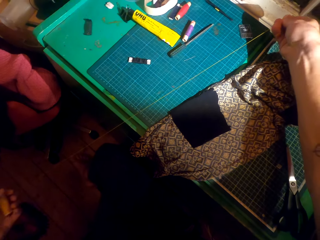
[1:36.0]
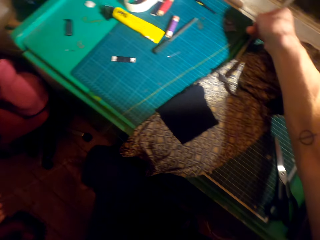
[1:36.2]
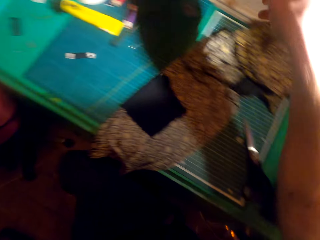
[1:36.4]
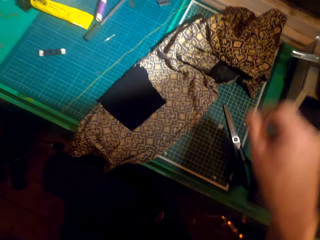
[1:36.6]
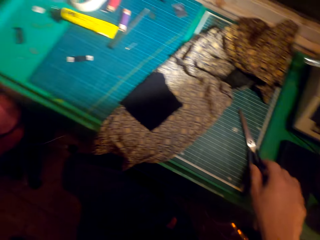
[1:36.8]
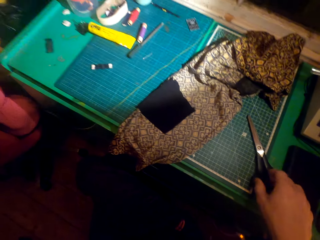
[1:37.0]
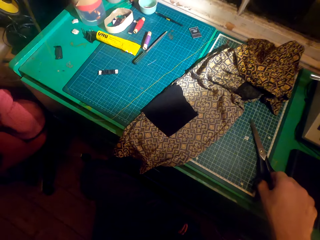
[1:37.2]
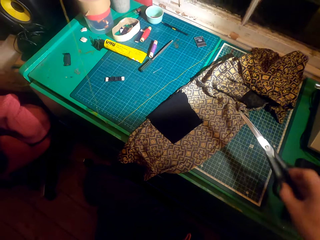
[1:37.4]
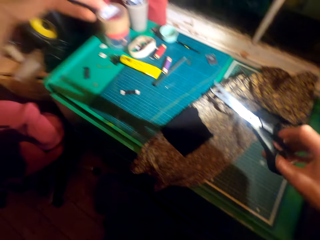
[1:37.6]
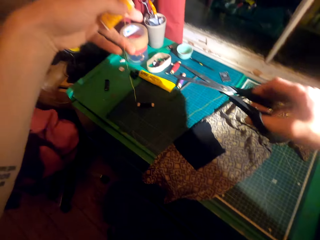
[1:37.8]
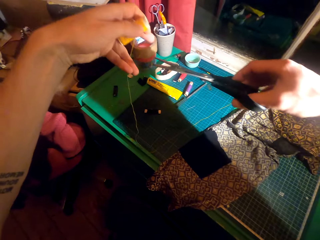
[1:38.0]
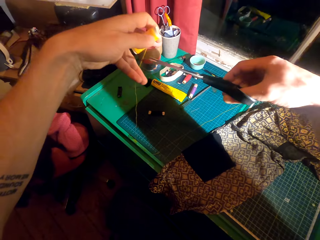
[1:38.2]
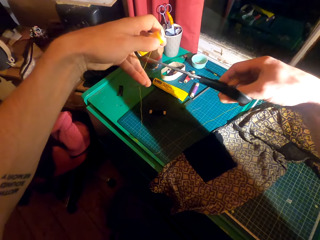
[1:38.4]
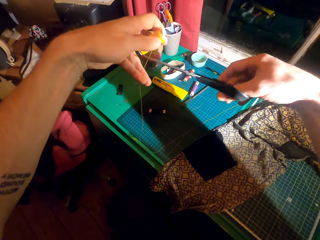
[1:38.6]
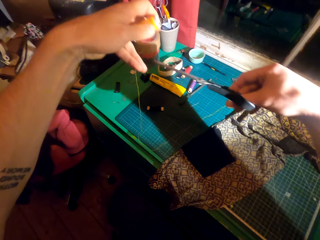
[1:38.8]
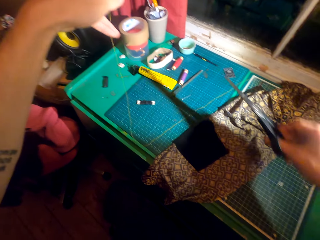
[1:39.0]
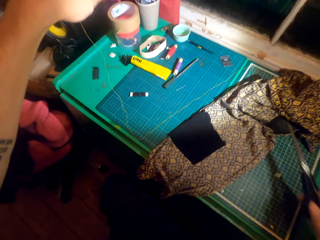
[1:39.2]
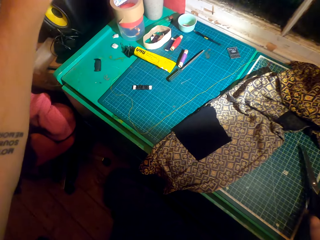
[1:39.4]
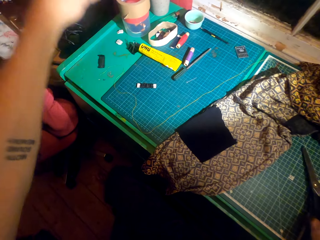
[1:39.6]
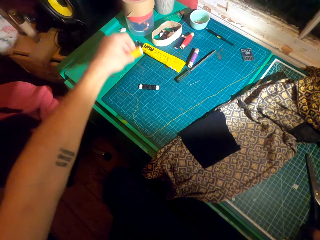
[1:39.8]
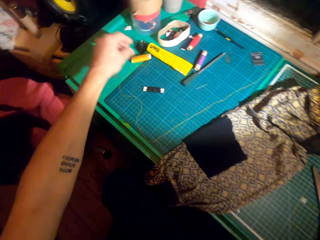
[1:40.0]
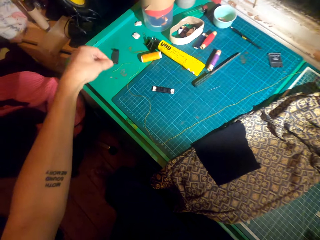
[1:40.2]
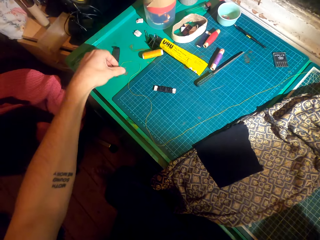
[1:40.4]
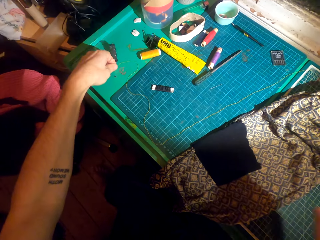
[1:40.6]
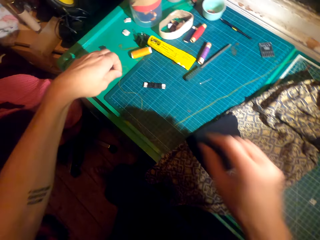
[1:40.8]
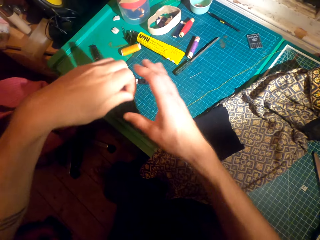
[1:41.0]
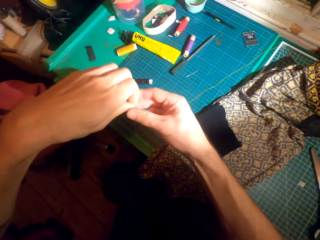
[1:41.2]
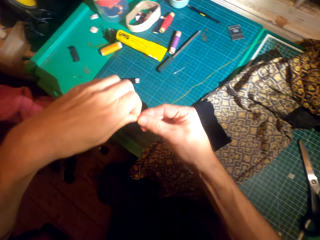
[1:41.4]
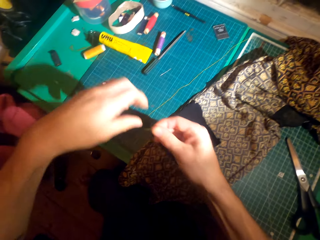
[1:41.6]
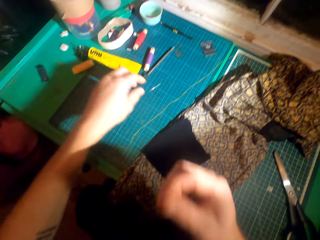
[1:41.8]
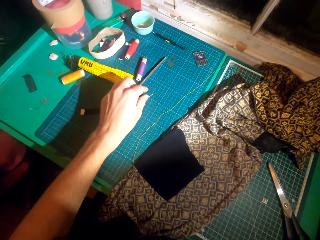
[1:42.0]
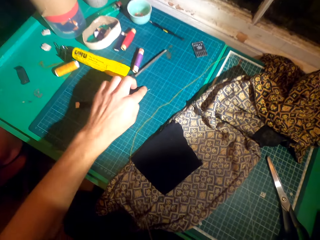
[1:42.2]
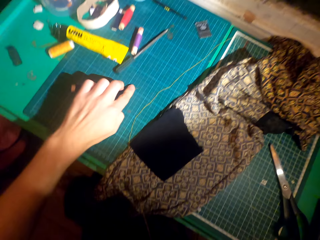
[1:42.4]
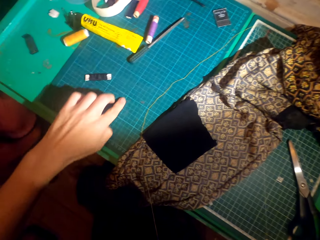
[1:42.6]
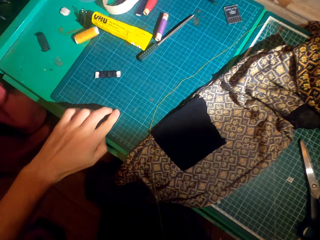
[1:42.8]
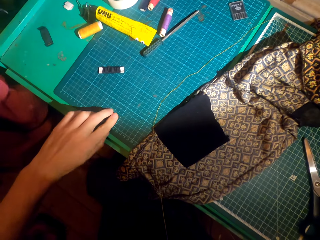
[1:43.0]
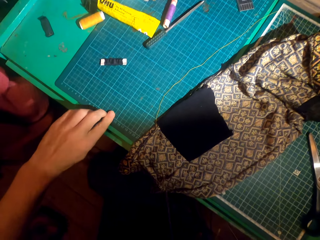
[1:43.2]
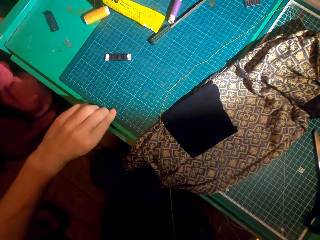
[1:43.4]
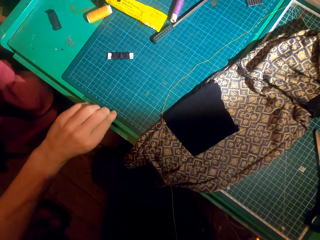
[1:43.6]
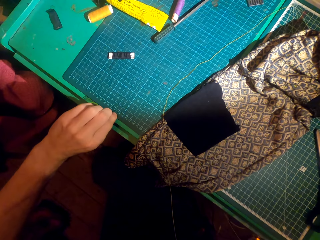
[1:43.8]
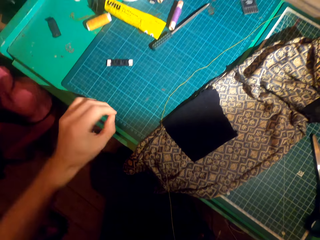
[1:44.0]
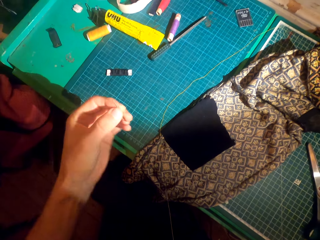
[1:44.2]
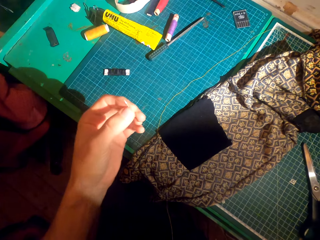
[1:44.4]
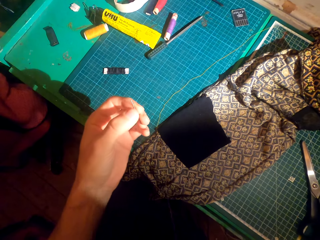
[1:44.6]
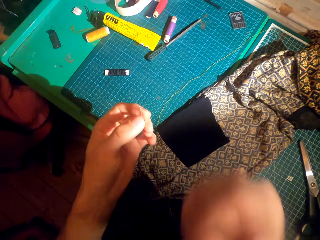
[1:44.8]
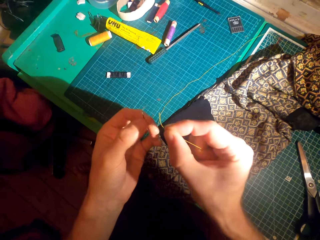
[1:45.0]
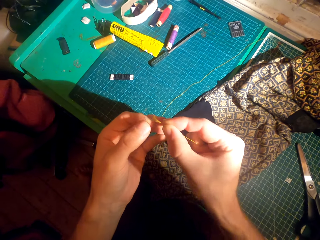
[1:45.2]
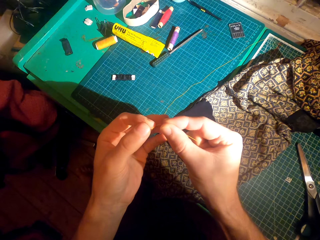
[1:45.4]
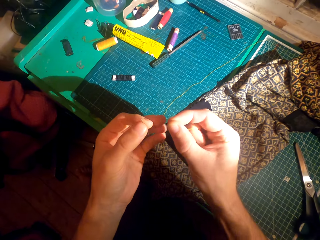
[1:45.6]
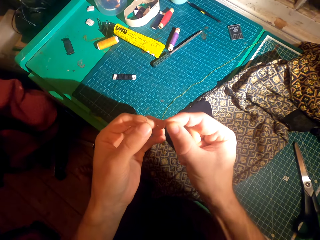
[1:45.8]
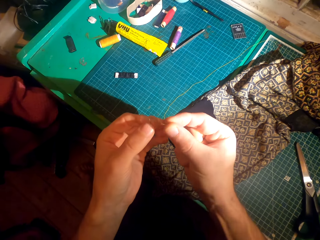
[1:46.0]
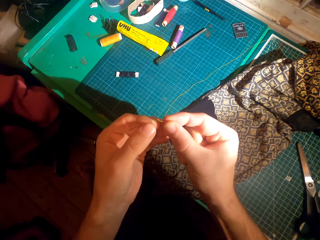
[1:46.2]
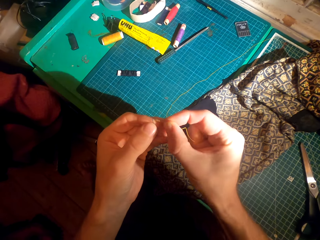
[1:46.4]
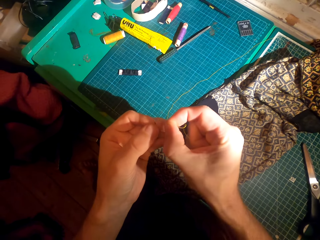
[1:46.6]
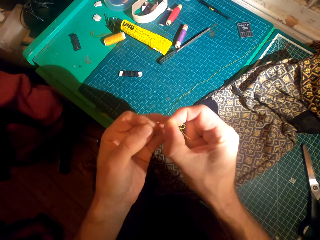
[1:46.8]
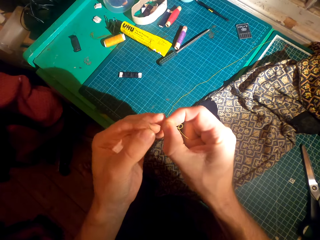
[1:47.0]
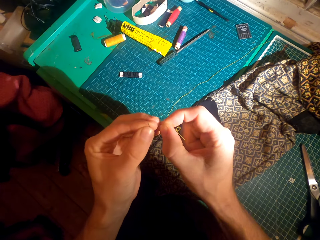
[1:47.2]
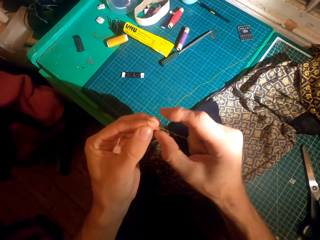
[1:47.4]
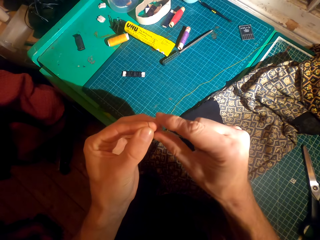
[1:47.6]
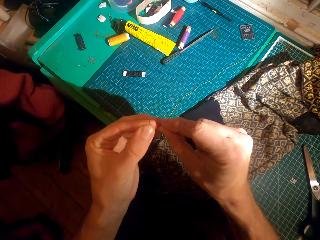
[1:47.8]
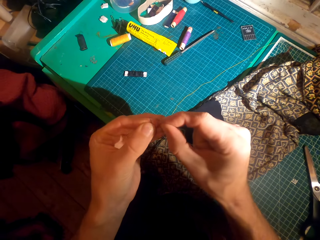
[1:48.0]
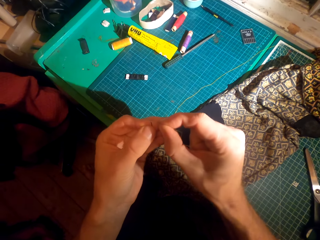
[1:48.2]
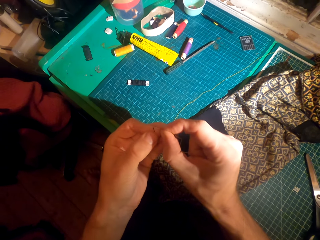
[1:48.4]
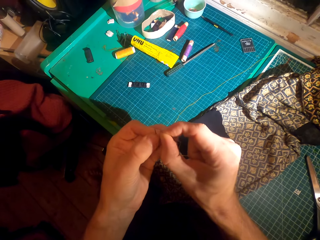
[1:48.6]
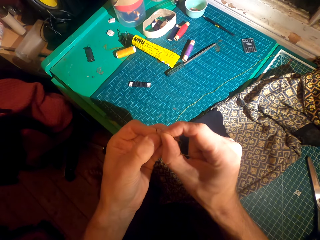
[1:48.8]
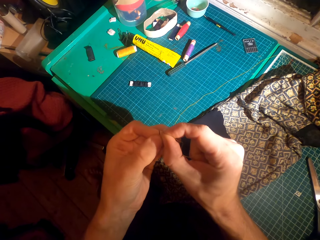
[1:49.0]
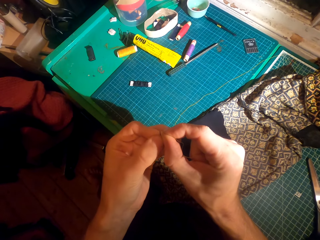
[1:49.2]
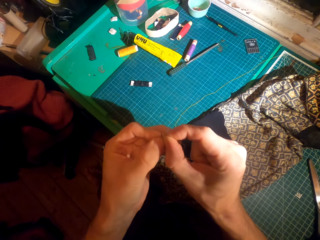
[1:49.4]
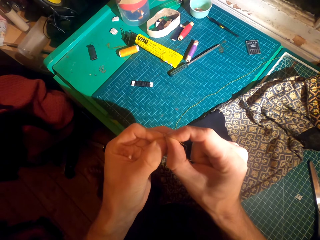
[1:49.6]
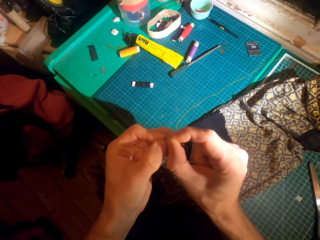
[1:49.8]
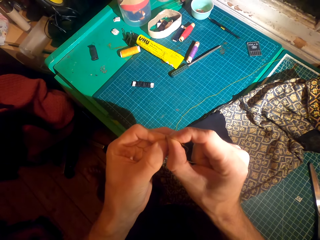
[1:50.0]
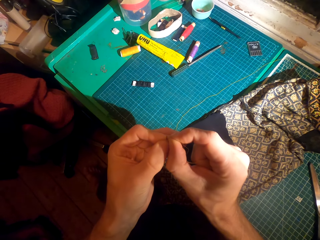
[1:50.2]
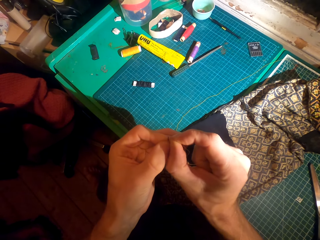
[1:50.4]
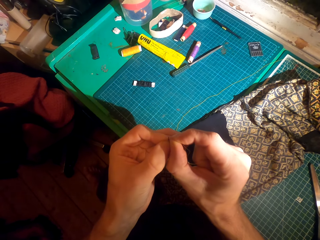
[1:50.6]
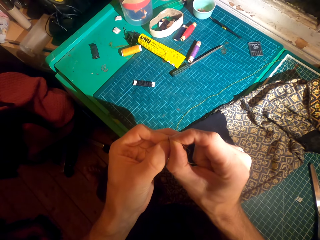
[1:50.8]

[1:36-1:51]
The camera wearer picks up a pair of scissors with the right hand. They cut the thread using the pair of scissors. They place the scissors on the table. They place the yellow thread roll on the table. They pick up the thread with the left hand, move the thread to the right hand, and swing the left hand. They pick up a sewing needle from the table with the left hand. They pass the thread in the sewing needle.

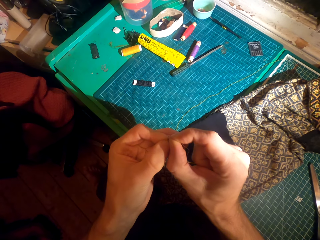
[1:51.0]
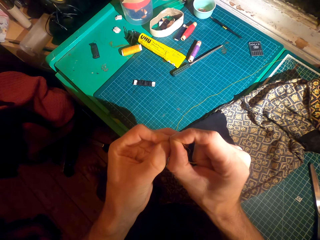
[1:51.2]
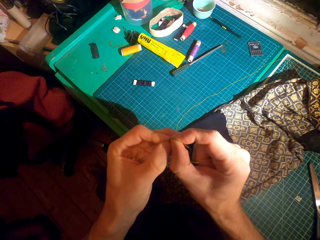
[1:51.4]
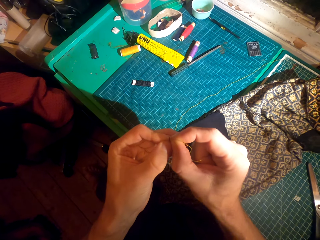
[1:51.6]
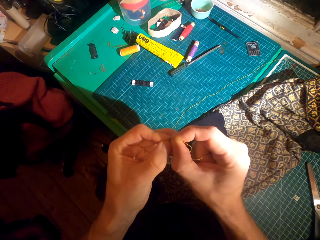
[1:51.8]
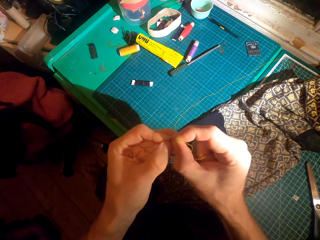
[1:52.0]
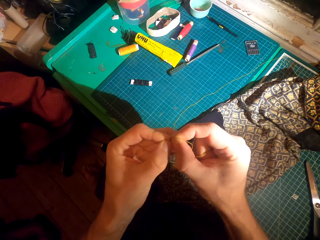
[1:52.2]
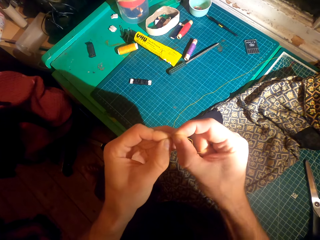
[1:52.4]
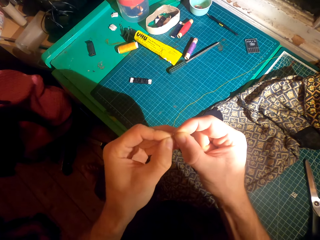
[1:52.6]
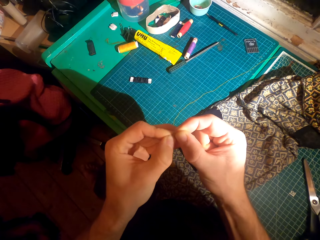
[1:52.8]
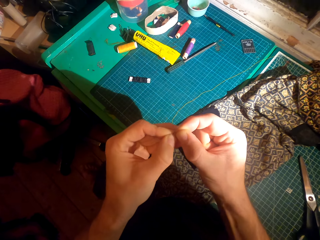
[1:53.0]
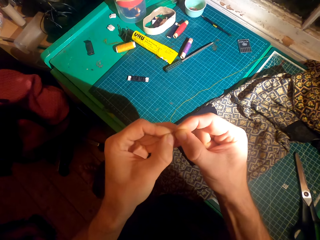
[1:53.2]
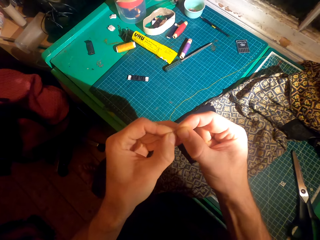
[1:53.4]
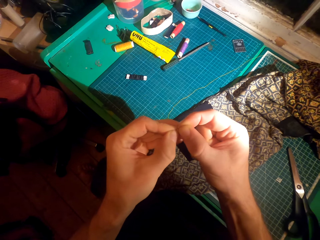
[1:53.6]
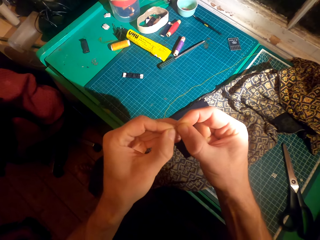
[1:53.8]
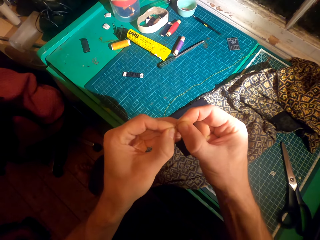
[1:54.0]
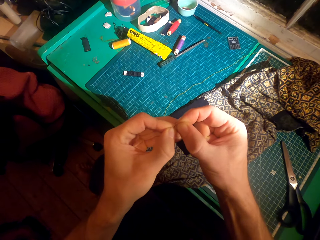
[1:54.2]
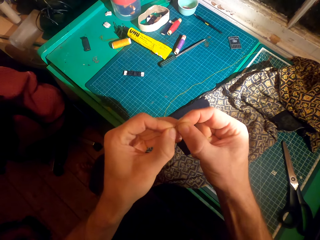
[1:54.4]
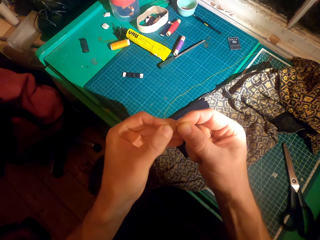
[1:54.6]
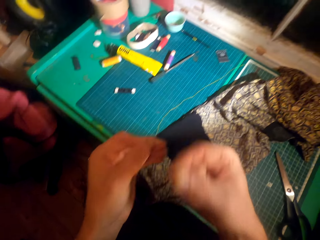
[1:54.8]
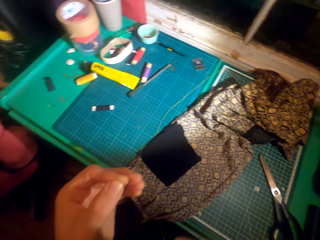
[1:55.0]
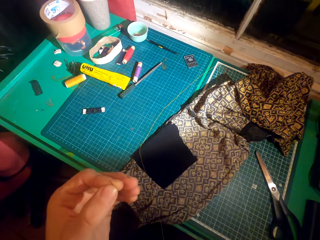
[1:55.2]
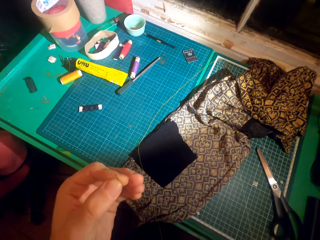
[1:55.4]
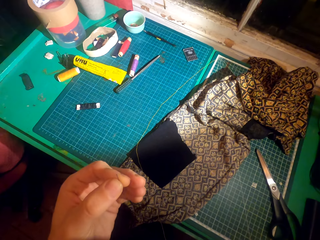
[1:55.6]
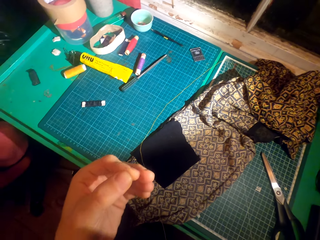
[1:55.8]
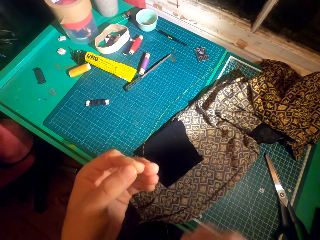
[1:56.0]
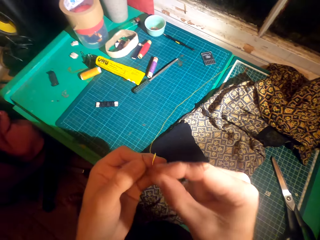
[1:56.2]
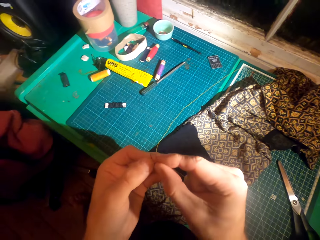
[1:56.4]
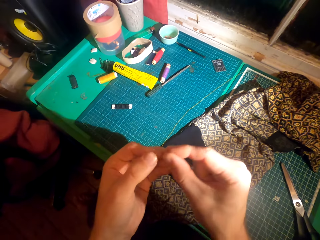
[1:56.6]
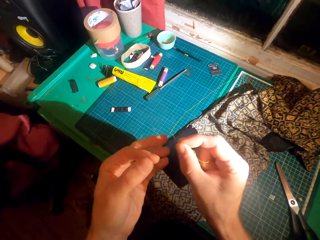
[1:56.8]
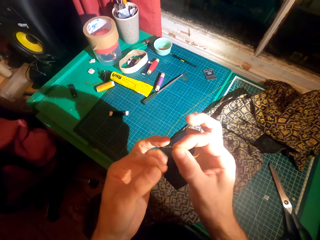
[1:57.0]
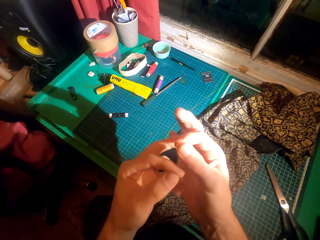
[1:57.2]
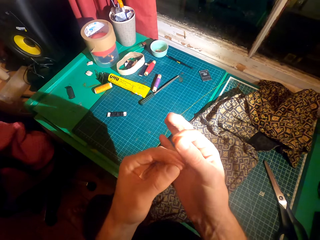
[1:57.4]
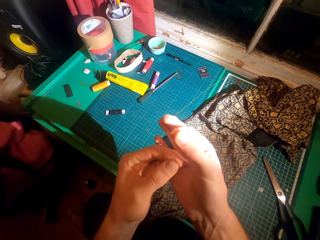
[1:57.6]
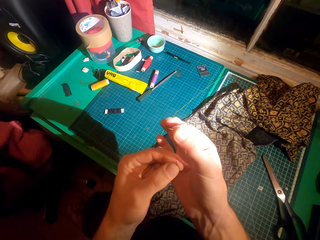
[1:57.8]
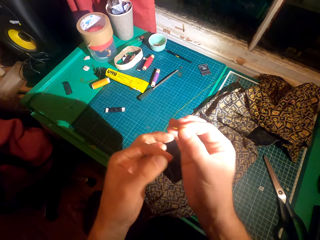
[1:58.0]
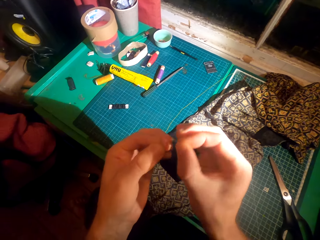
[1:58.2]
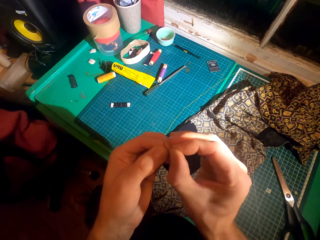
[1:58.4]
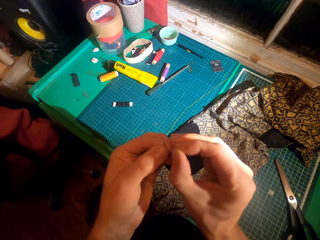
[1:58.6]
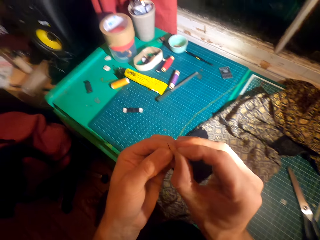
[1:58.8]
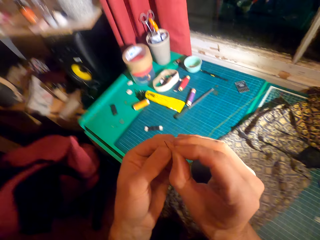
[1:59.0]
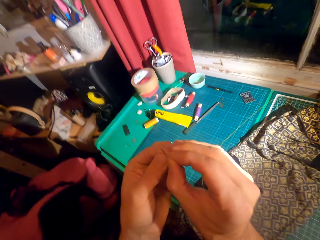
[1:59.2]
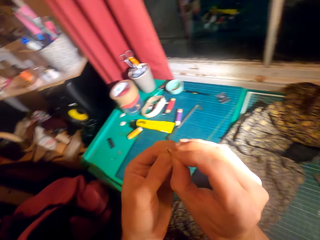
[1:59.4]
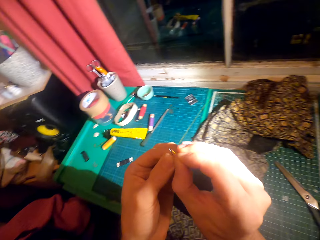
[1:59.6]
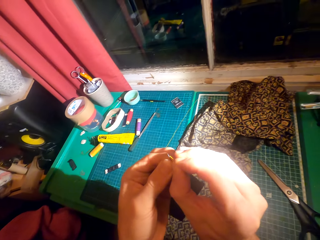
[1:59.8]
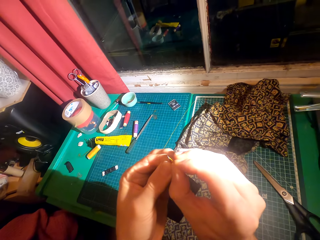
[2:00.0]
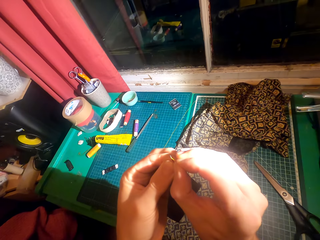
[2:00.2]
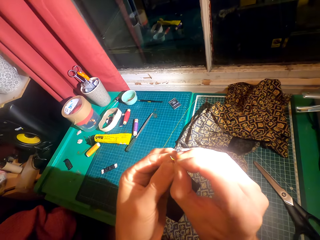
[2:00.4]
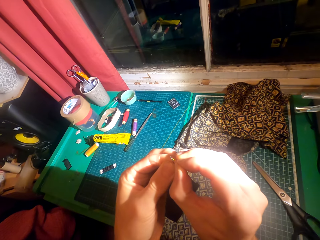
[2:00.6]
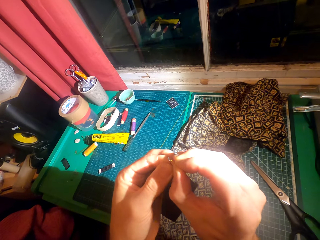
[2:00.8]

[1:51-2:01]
The camera wearer swings the right hand. They pass the thread in the sewing needle.
